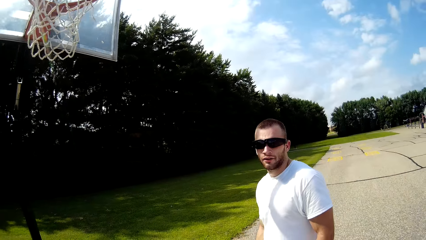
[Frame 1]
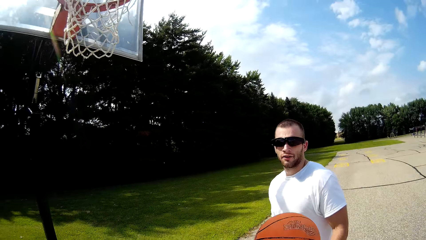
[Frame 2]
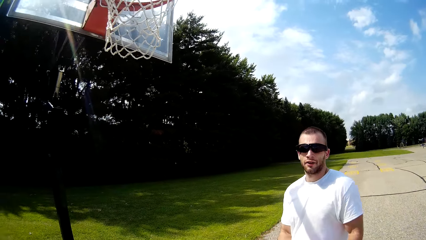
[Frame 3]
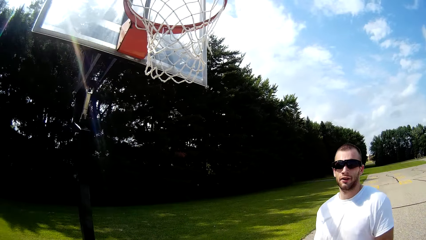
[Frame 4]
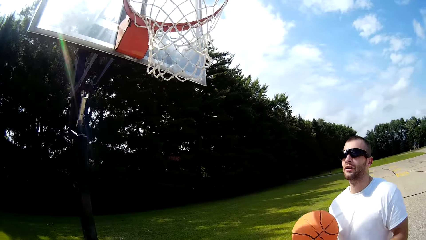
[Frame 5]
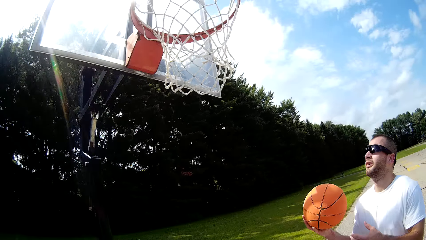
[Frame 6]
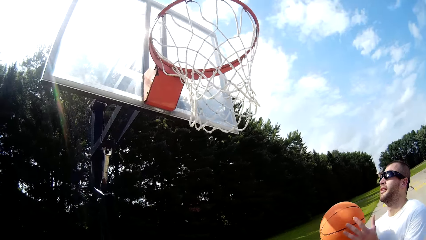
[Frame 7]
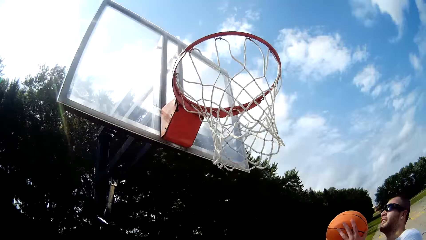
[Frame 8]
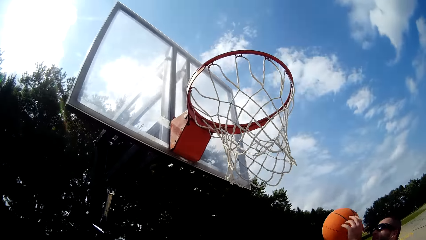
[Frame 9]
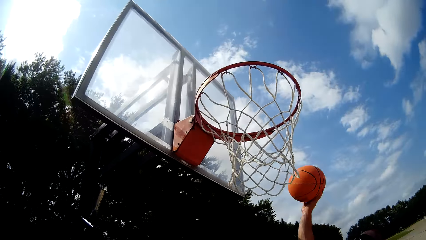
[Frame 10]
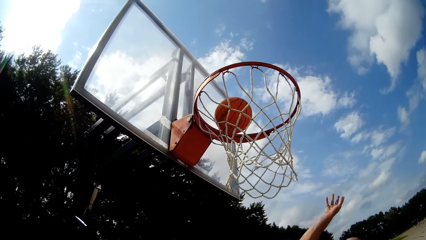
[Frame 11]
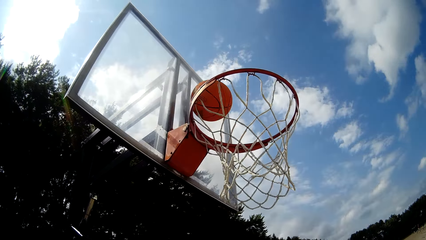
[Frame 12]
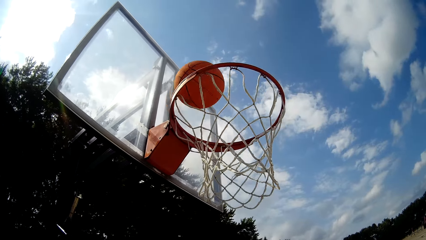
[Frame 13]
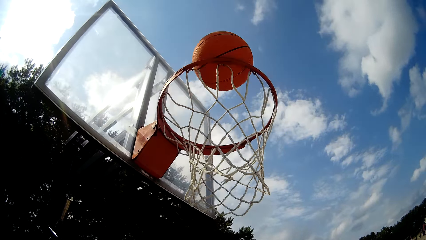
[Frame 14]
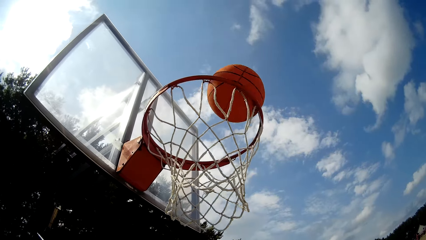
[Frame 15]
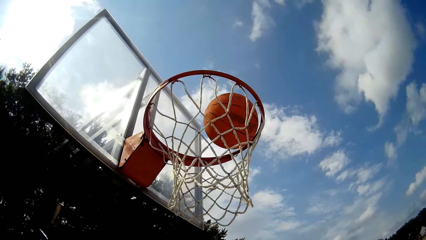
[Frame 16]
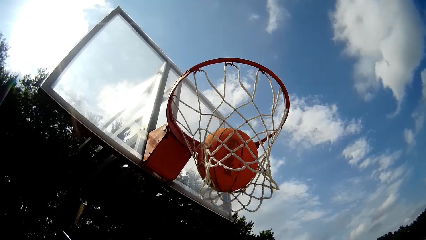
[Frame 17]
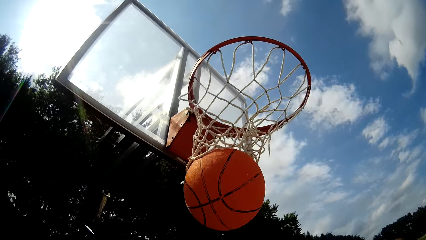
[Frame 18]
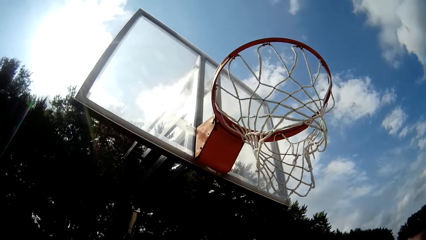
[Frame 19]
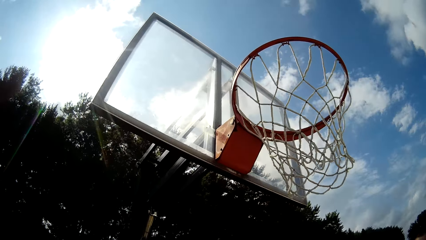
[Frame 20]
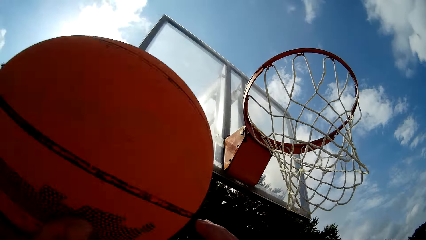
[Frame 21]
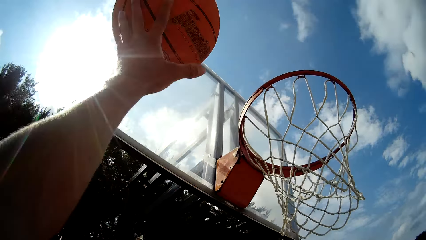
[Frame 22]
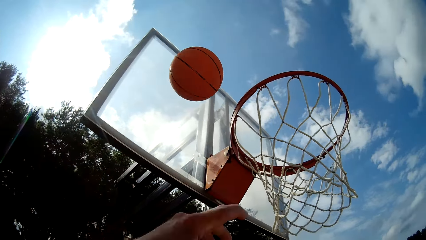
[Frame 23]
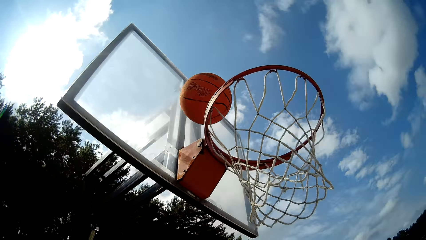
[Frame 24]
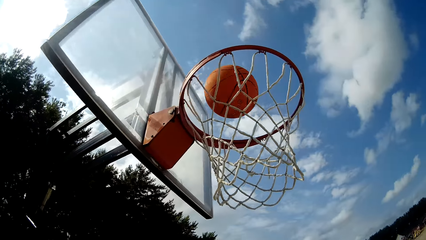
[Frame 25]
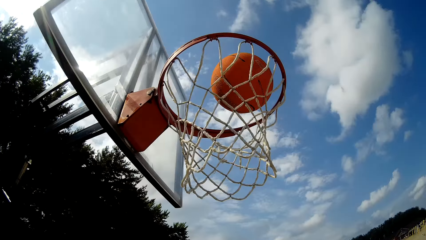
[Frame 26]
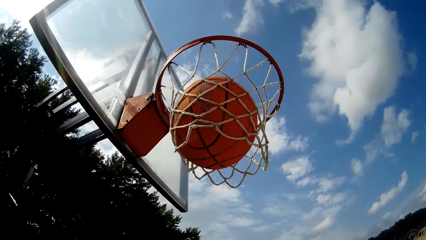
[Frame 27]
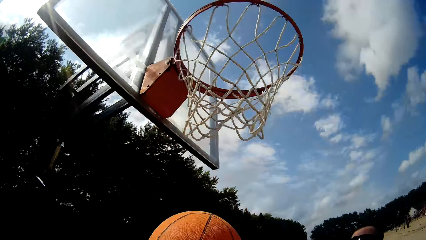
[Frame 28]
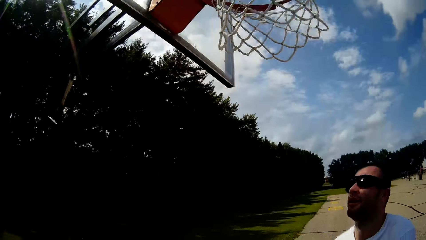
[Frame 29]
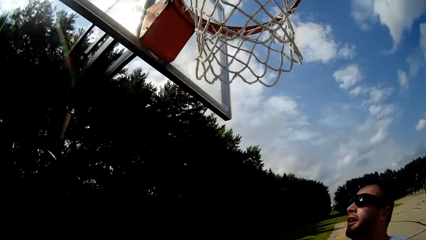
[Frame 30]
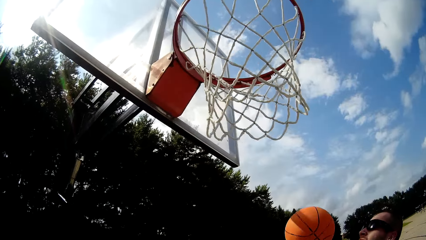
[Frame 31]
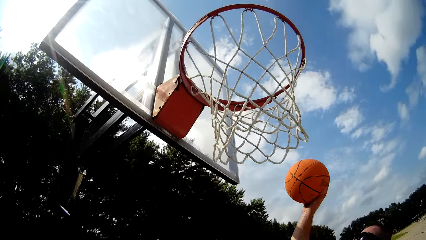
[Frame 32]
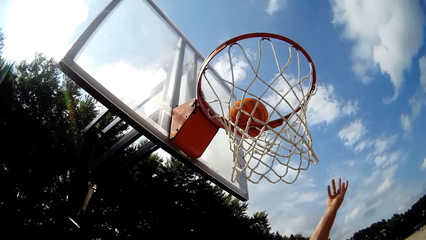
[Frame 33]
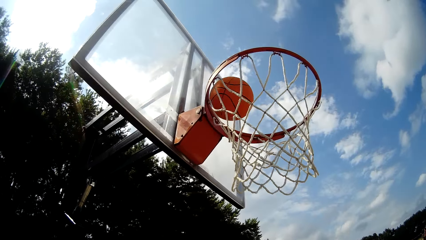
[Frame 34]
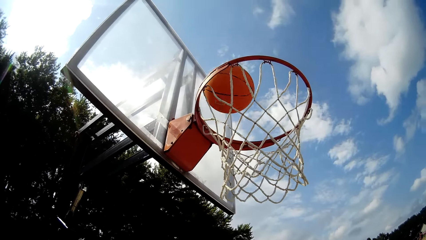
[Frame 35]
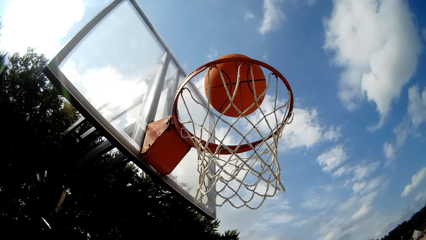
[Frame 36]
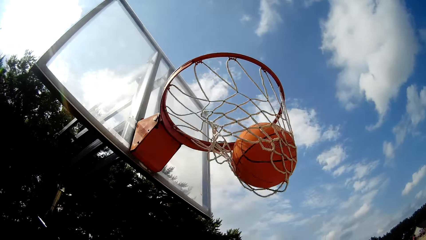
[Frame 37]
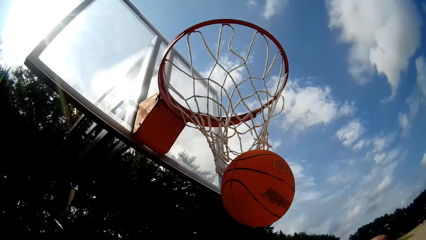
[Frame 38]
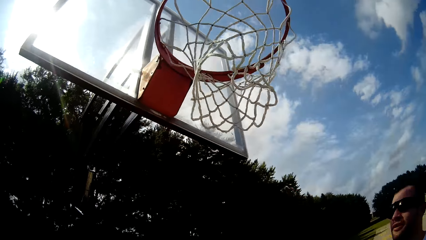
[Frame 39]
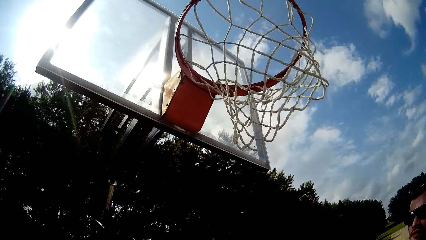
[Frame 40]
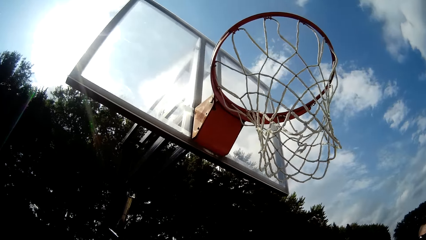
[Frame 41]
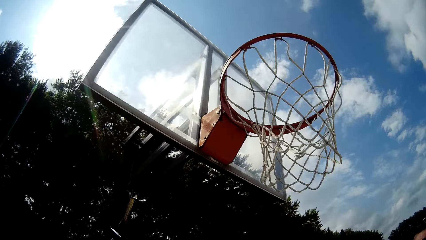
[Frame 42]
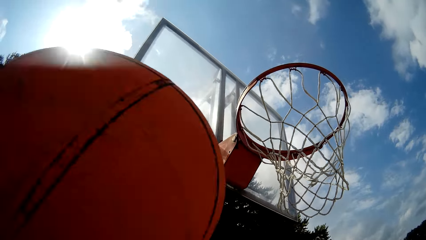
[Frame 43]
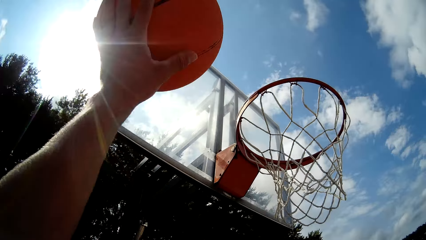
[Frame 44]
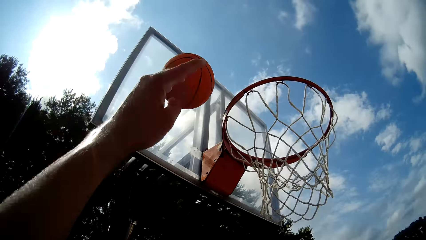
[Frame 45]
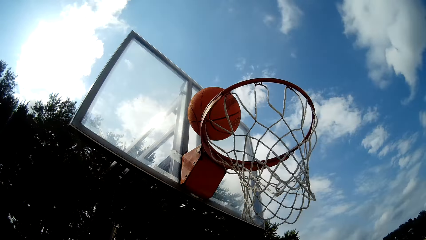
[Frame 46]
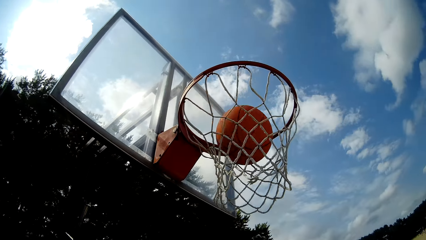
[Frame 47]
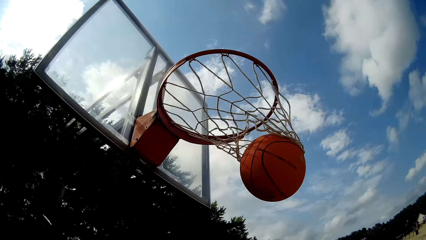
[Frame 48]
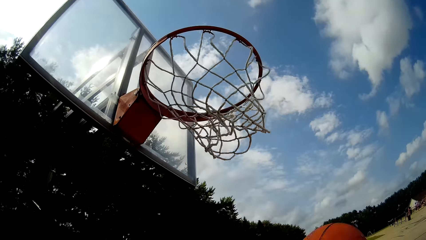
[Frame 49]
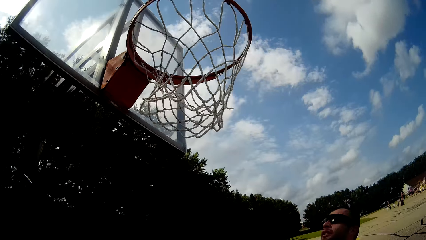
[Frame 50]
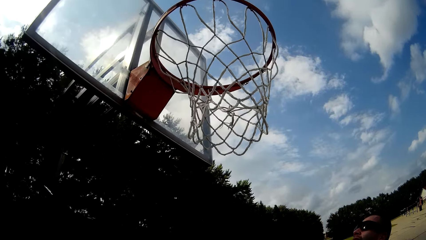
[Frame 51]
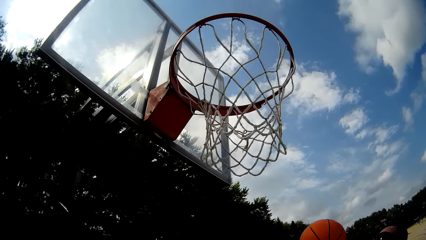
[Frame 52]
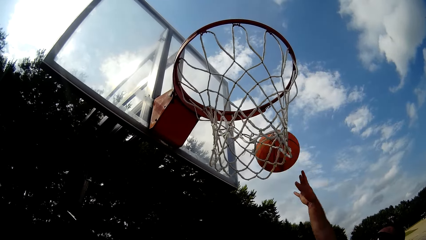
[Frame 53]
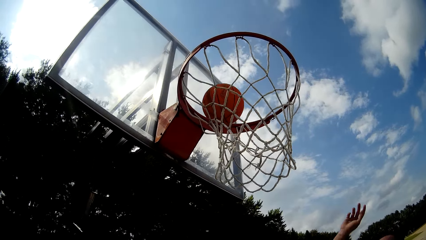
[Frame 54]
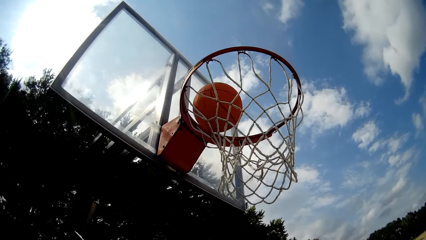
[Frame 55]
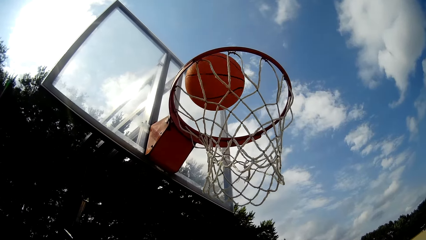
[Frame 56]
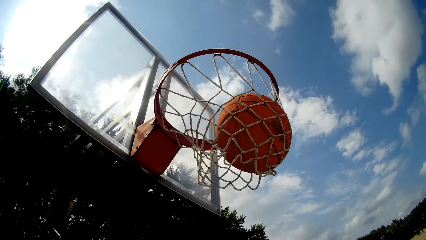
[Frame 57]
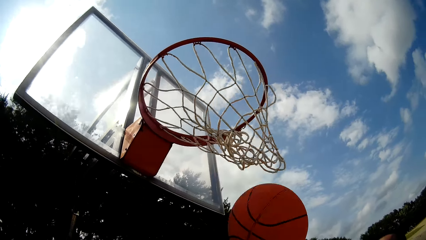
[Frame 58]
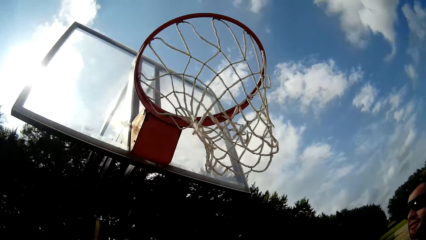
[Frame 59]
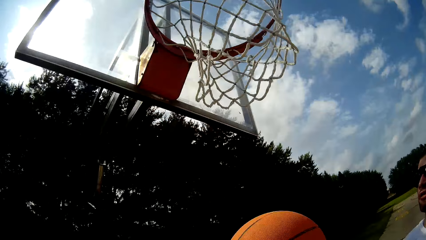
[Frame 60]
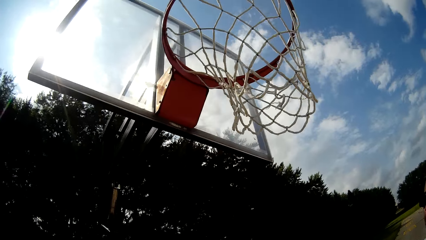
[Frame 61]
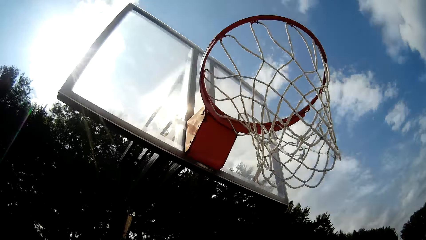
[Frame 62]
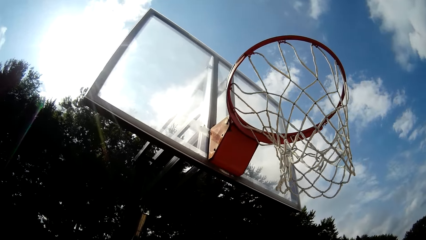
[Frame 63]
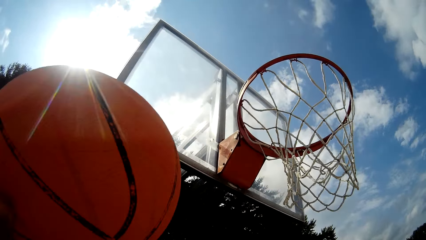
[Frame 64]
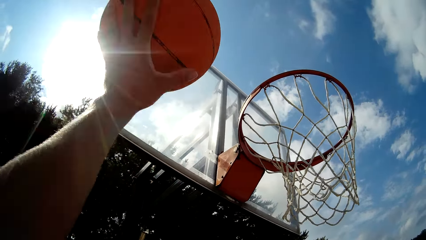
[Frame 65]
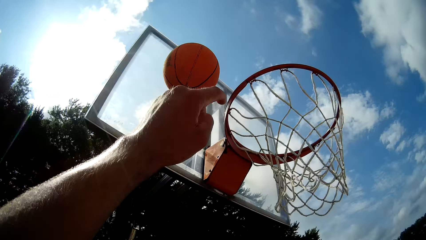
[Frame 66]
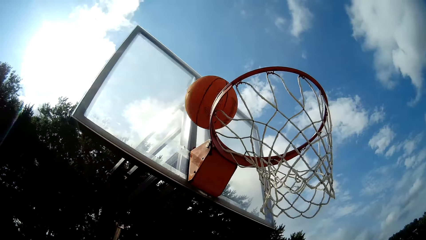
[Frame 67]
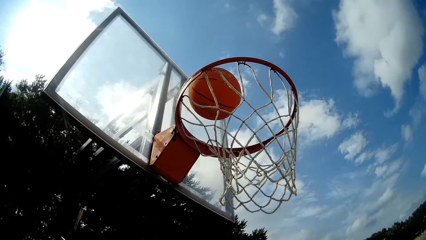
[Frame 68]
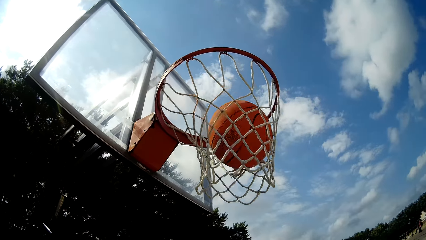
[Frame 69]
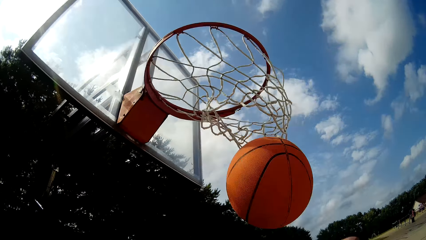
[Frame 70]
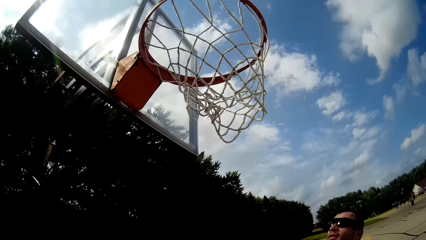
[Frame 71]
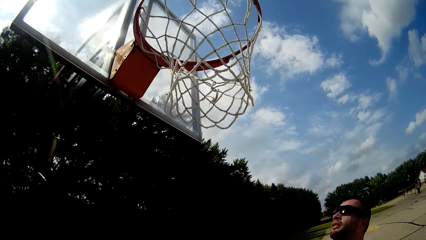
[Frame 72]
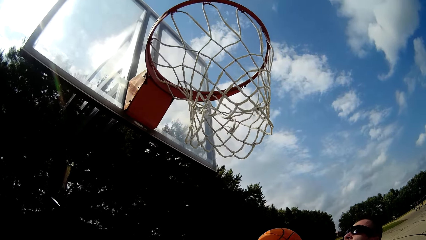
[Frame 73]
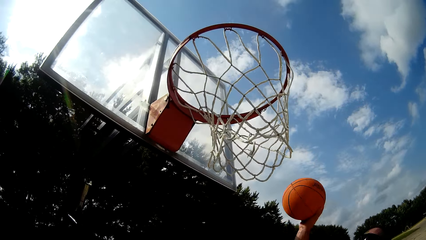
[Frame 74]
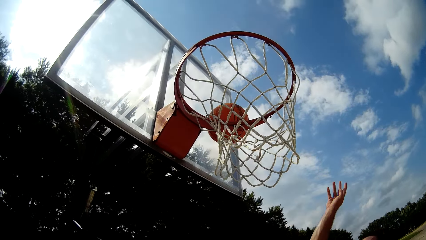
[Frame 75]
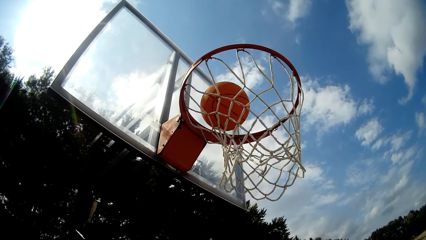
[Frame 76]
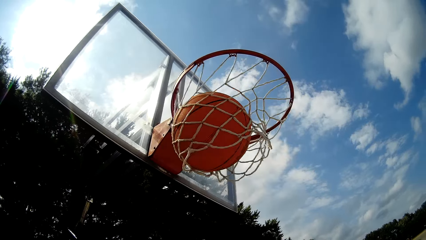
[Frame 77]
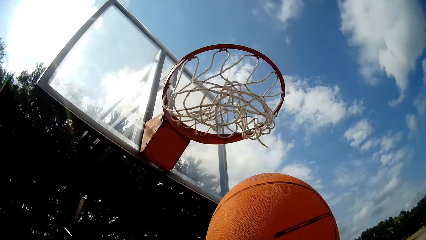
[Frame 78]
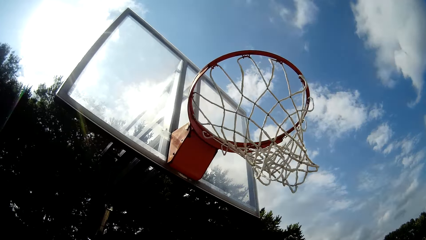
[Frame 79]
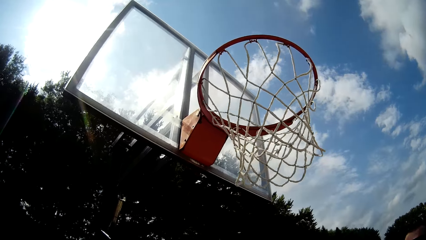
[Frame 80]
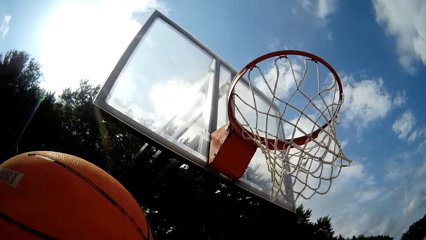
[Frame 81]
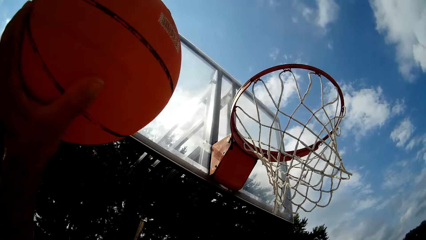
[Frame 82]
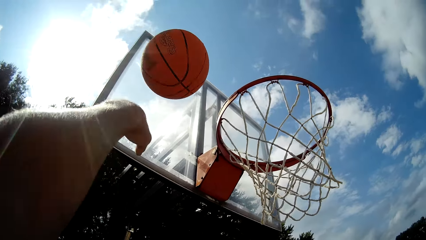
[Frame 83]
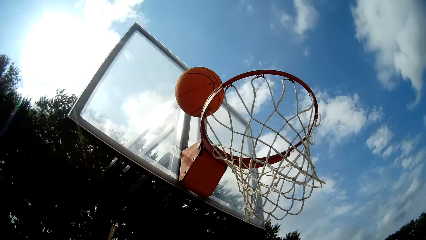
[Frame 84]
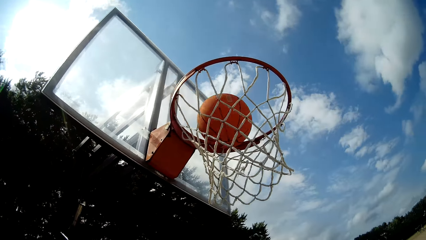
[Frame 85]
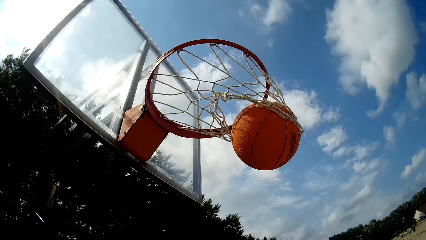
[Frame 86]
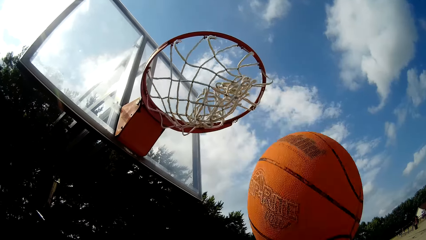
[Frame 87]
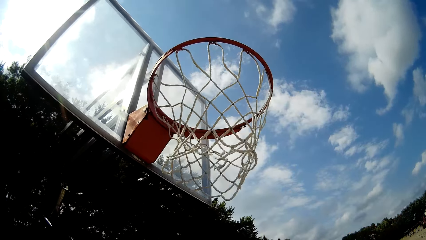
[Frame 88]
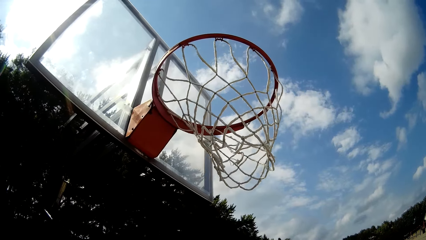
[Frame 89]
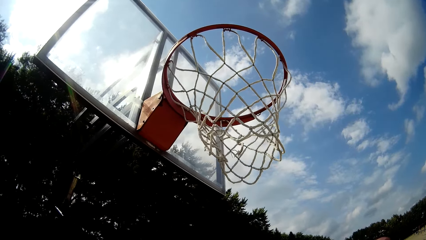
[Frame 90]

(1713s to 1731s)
The man catches the ball with his hands and throws the basketball into the hoop with his right hand. The camera wearer catches the basketball with his hands and throws the basketball toward the rim with his left hand. The man catches the ball with his hands and throws the basketball into the hoop with his right hand. The camera wearer catches the basketball with his hands and throws the basketball toward the rim with his left hand. The man catches the ball with his hands and throws the basketball into the hoop with his right hand. The camera wearer catches the basketball with his hands and throws the basketball toward the rim with his left hand. The man throws the basketball into the hoop with his right hand. The camera wearer throws the basketball toward the rim with his left hand.
